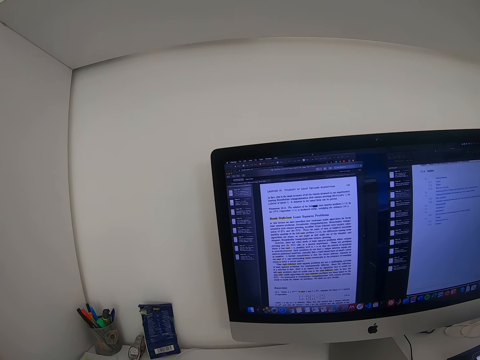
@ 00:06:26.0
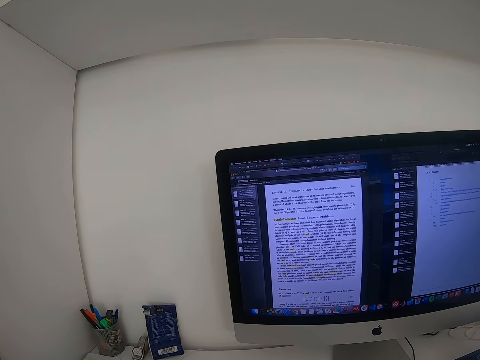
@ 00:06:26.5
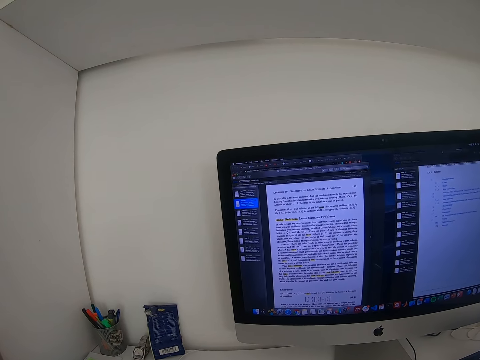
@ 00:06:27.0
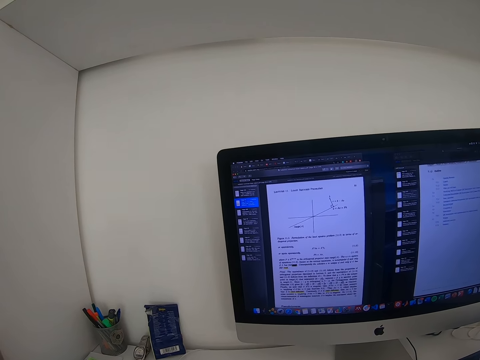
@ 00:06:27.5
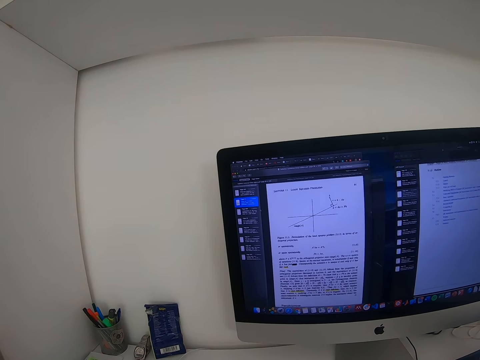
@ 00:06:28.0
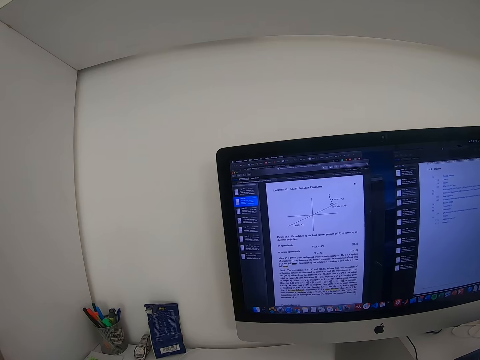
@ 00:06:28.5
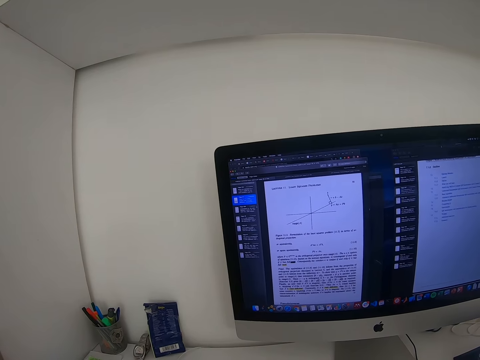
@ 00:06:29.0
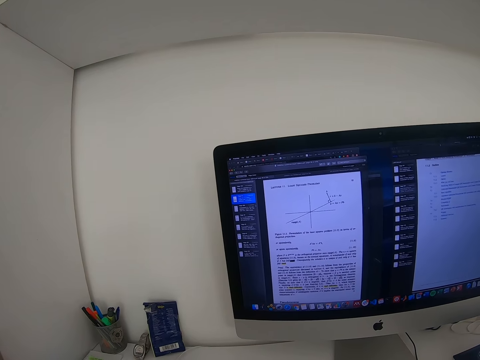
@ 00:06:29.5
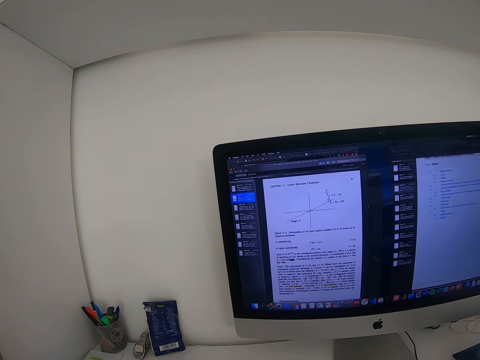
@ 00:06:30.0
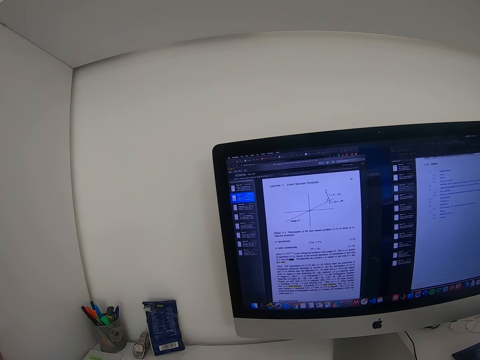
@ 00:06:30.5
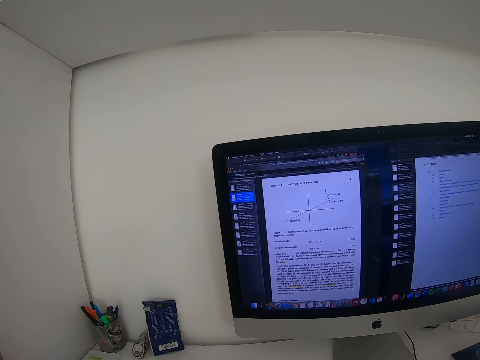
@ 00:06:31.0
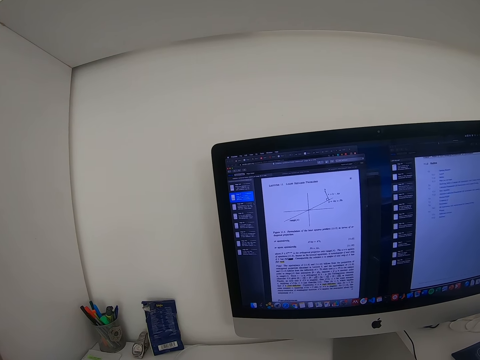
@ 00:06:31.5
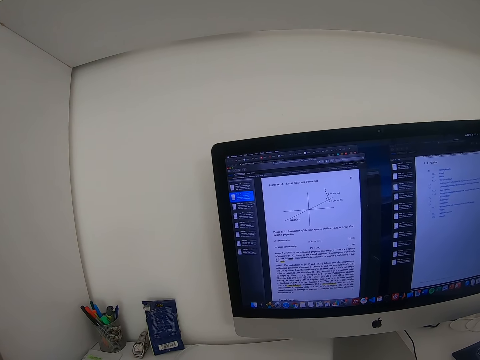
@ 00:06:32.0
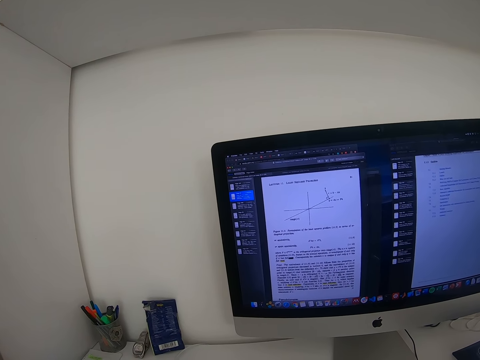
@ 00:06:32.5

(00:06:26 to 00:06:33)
The camera wearer operates the desktop with a mouse.

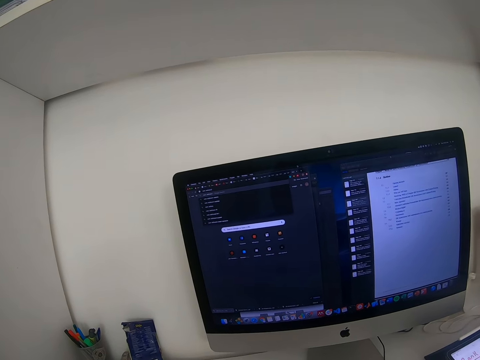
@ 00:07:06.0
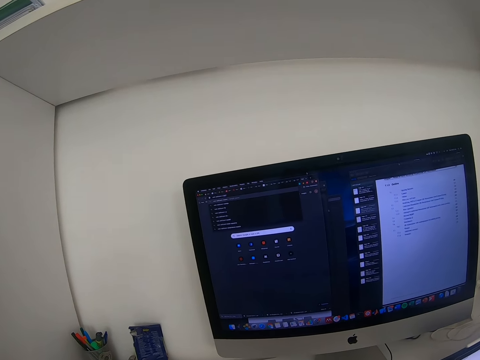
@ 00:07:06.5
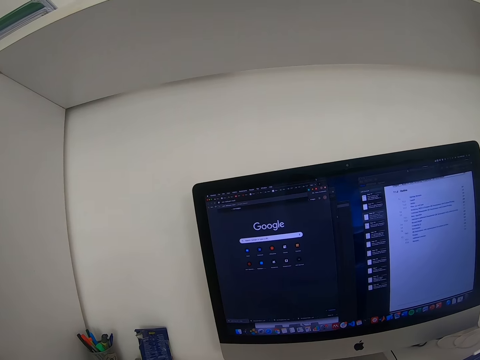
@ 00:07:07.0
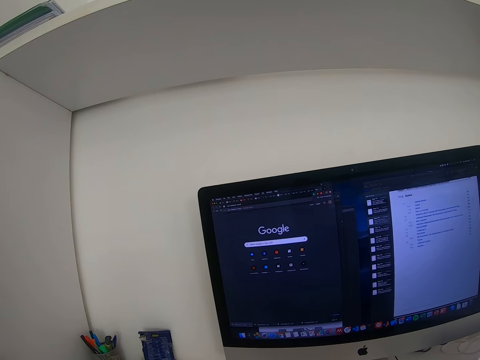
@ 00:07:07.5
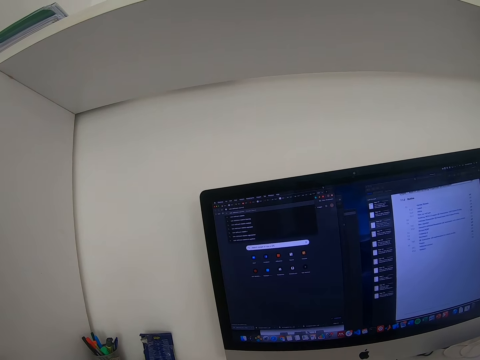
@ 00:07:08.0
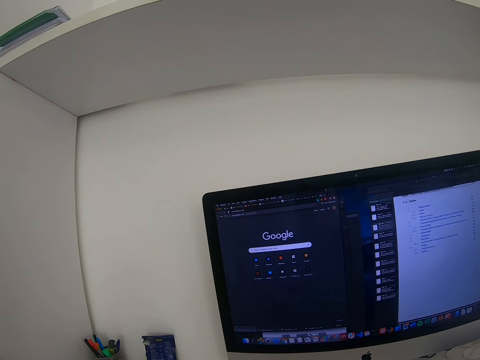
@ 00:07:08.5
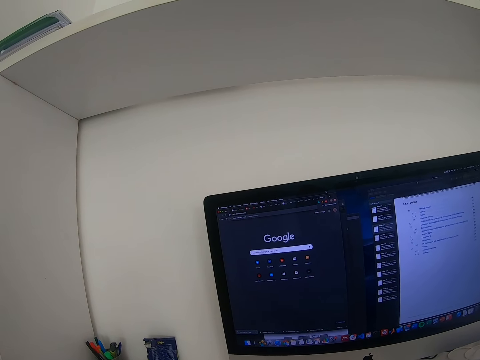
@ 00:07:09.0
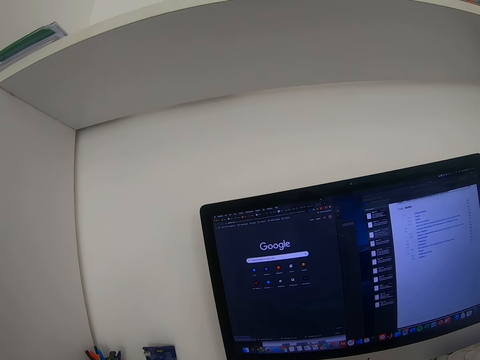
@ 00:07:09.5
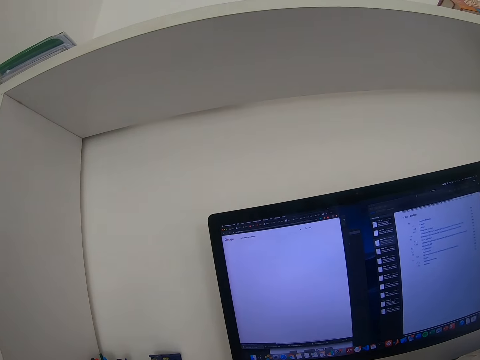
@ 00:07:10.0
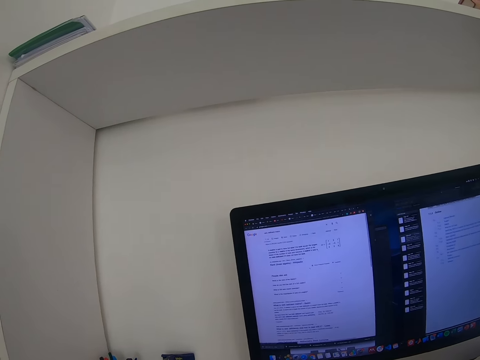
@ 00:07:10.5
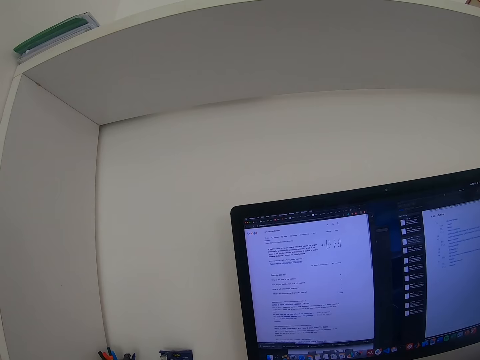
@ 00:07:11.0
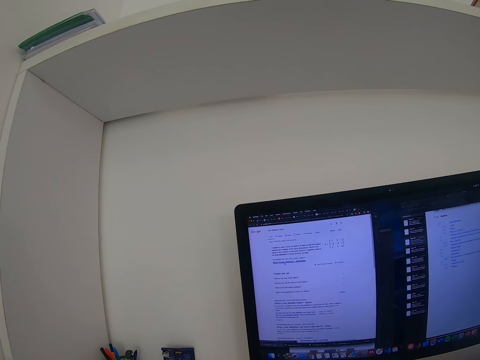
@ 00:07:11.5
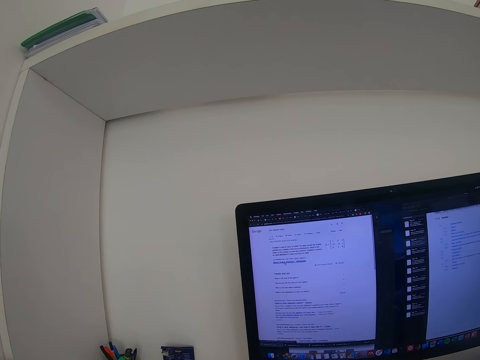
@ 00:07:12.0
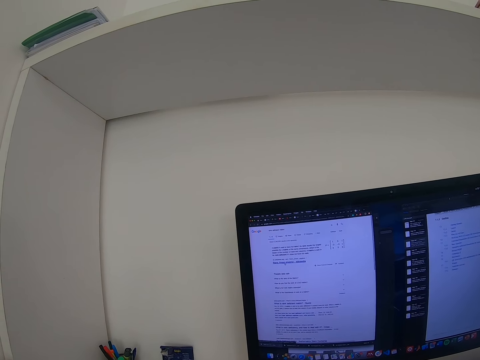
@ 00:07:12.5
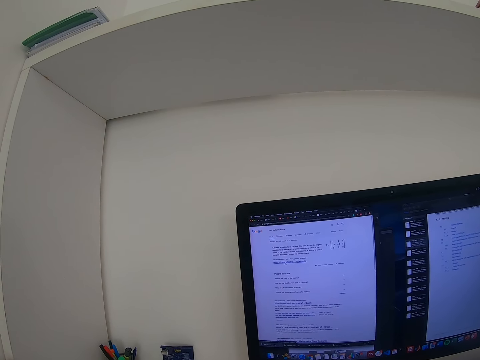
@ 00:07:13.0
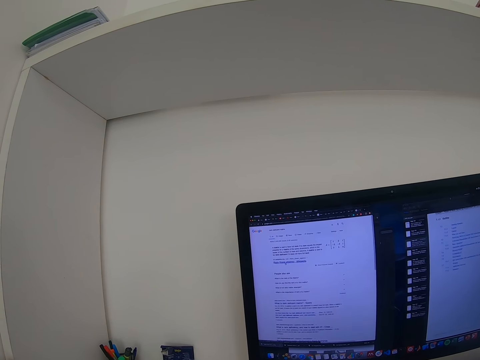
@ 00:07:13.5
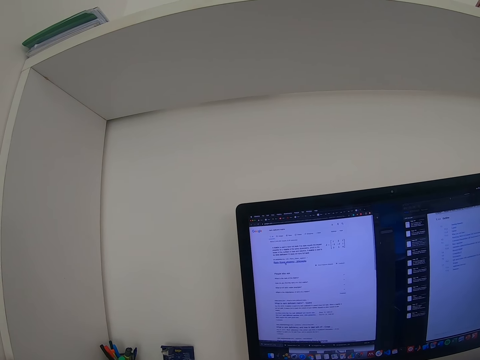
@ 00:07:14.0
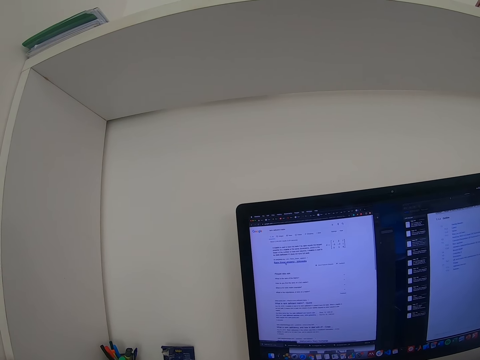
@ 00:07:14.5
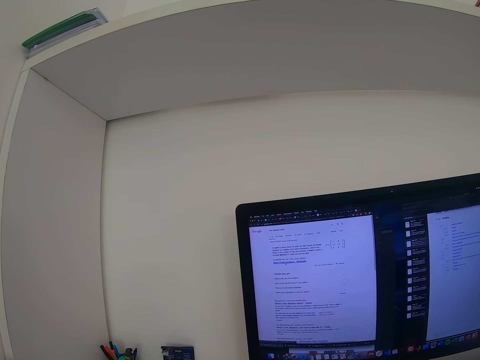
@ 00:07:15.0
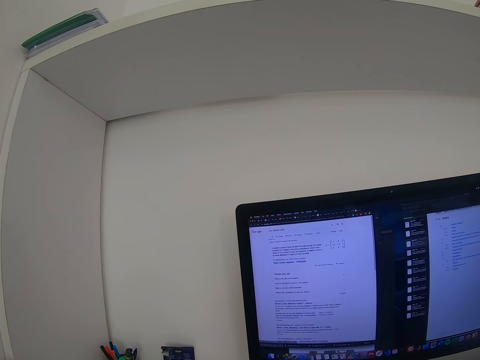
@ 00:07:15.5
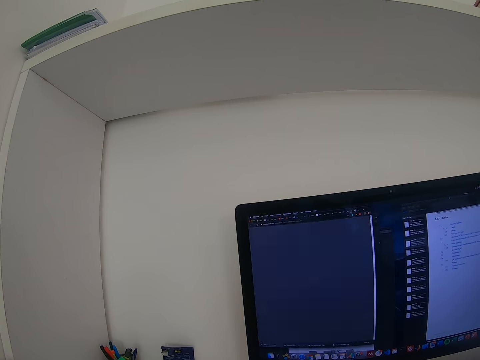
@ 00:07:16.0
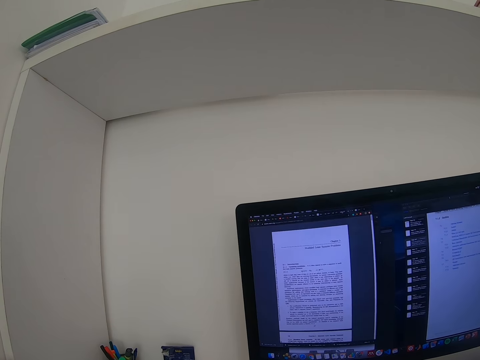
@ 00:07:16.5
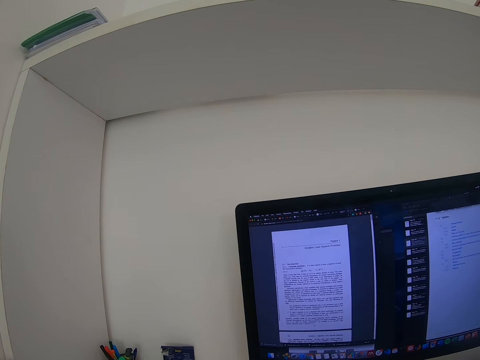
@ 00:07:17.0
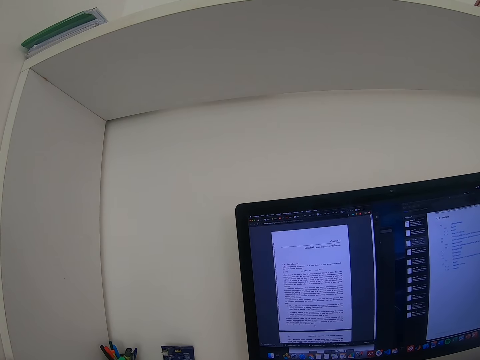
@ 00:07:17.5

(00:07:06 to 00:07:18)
The camera wearer types on the keyboard.

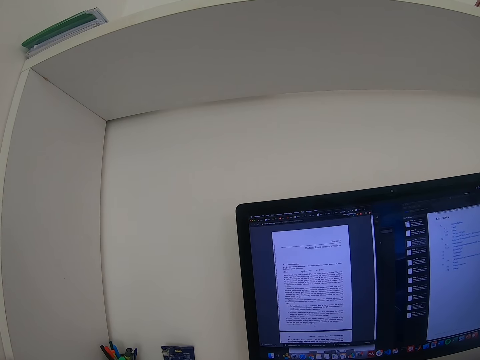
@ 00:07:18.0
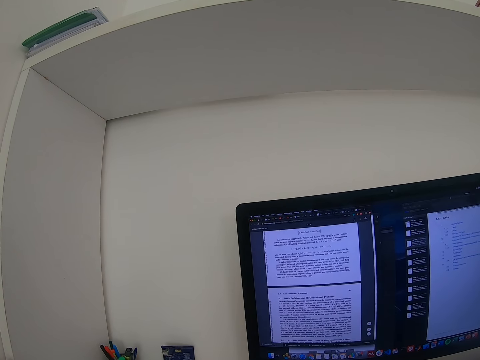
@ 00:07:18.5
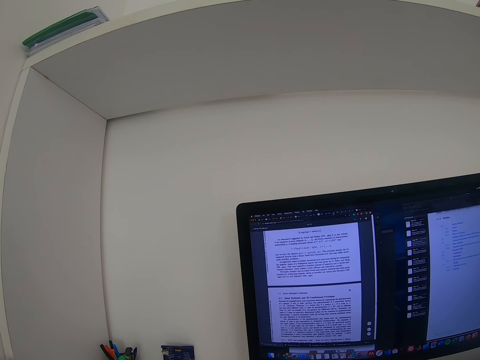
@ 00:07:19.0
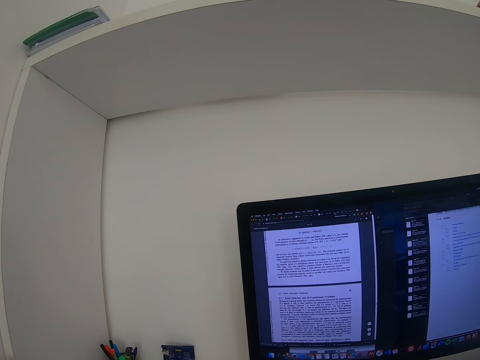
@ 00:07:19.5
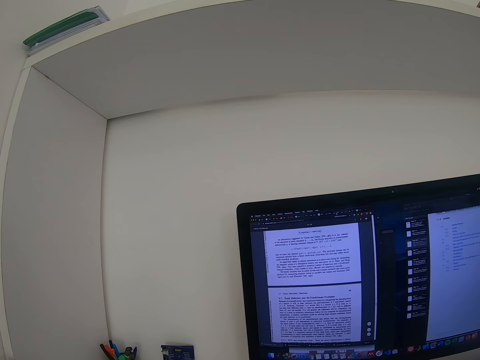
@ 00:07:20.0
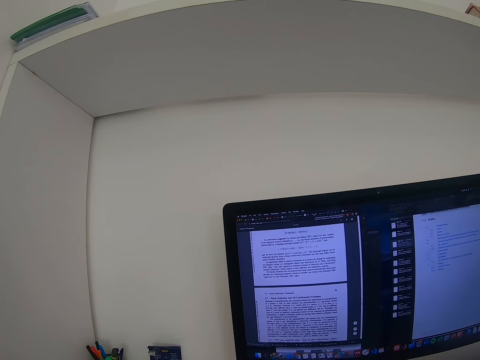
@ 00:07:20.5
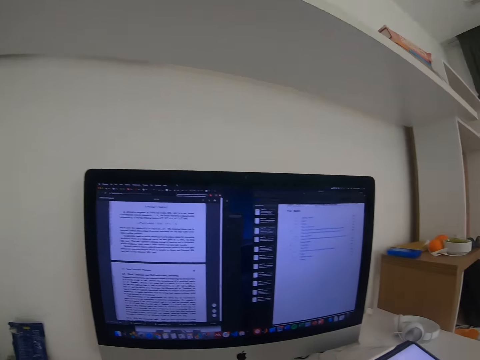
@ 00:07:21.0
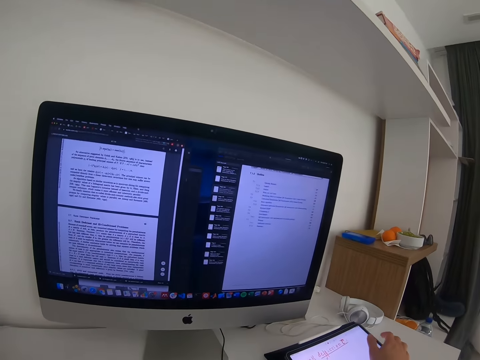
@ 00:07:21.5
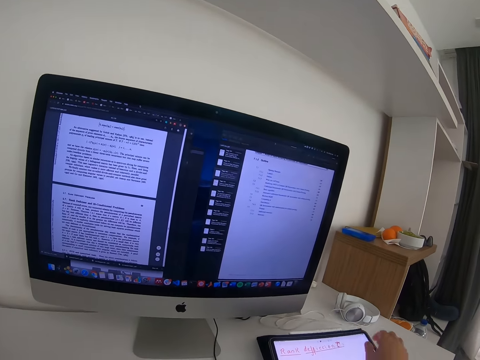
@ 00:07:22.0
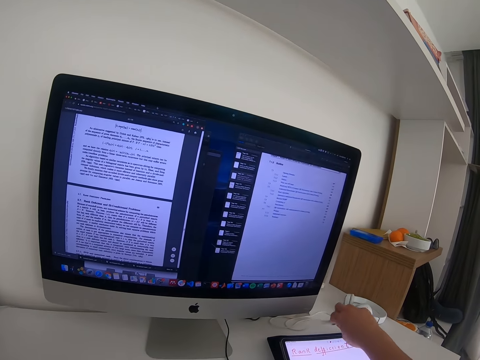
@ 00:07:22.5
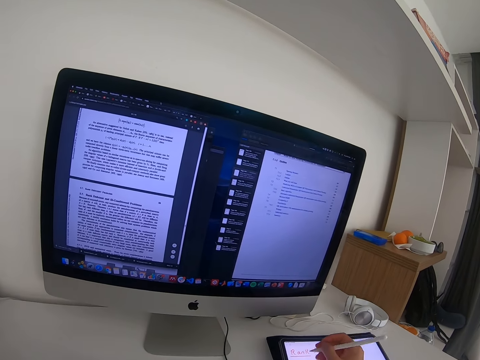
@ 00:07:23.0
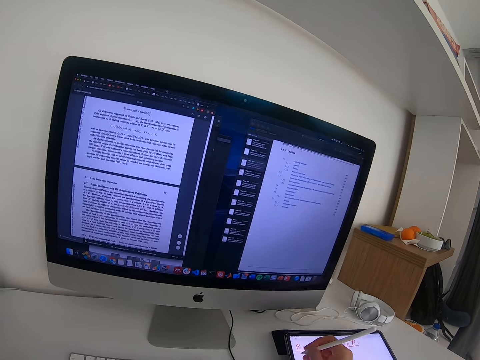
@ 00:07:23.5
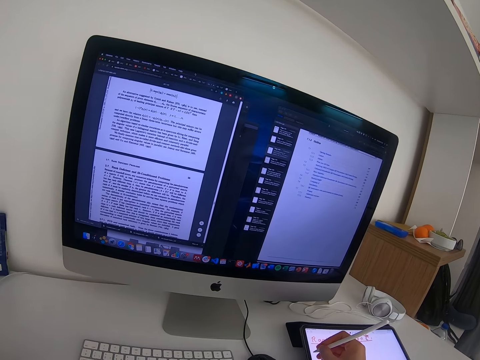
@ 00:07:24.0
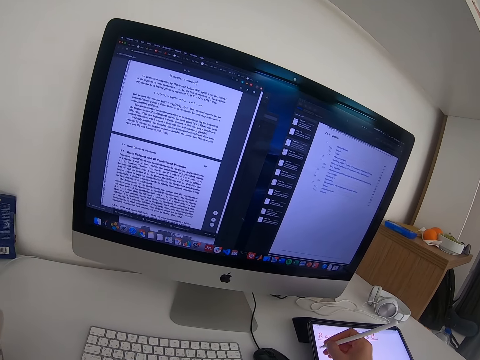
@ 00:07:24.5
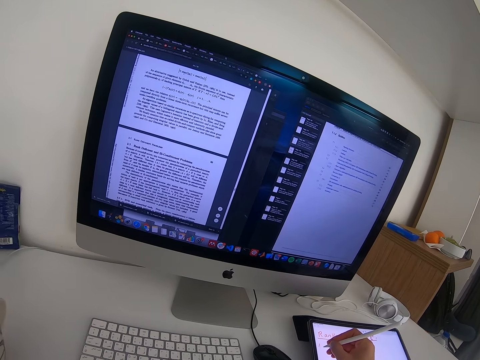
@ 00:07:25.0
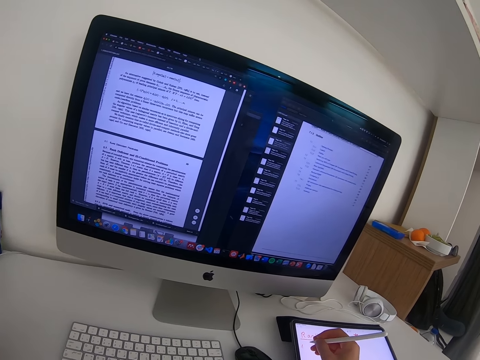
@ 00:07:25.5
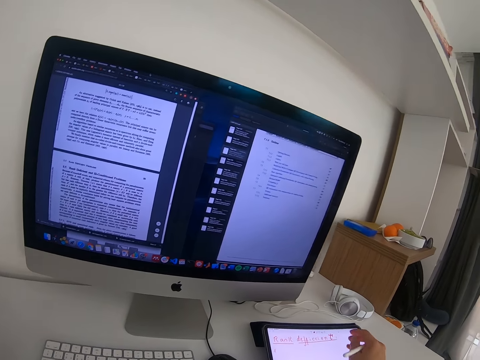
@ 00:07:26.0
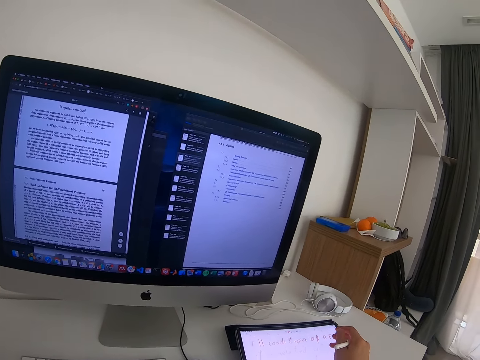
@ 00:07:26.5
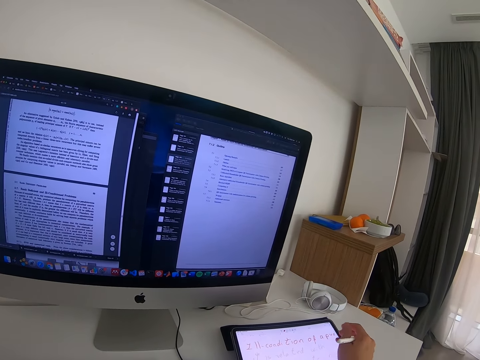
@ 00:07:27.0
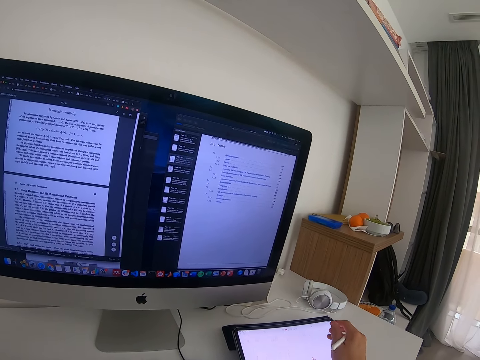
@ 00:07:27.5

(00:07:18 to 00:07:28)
The camera wearer picks up the stylus pen on the table. They write notes in the tablet with the stylus pen.
